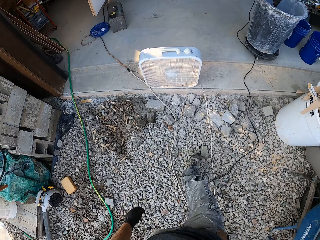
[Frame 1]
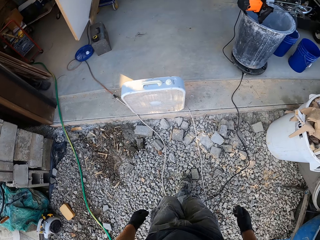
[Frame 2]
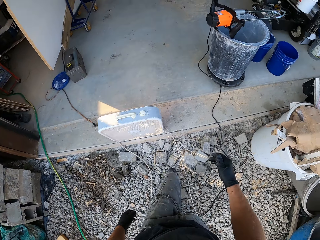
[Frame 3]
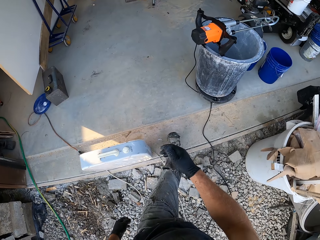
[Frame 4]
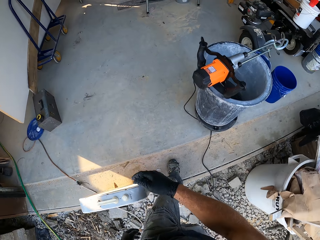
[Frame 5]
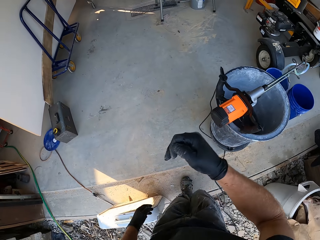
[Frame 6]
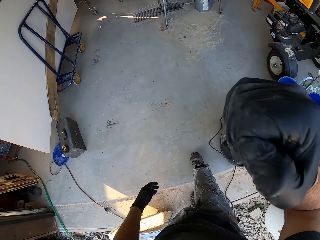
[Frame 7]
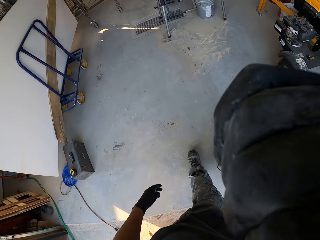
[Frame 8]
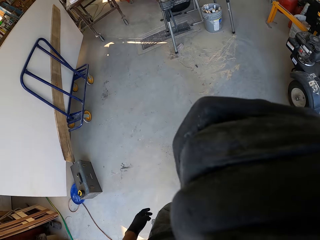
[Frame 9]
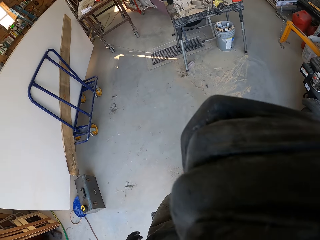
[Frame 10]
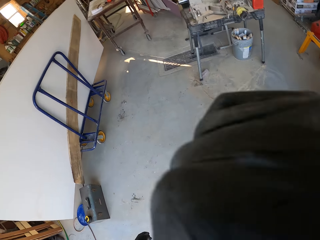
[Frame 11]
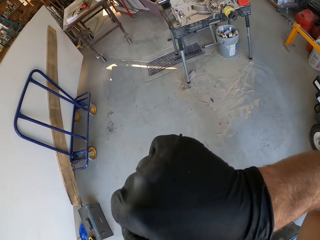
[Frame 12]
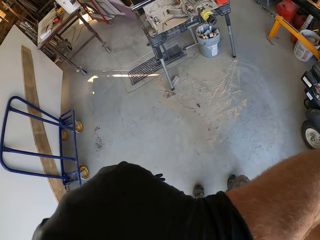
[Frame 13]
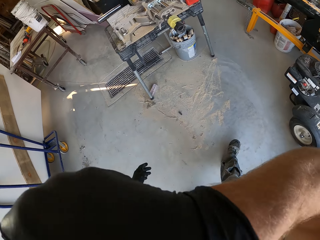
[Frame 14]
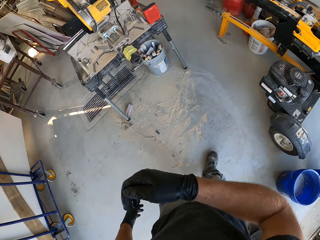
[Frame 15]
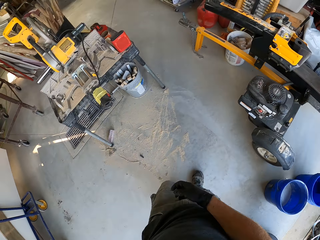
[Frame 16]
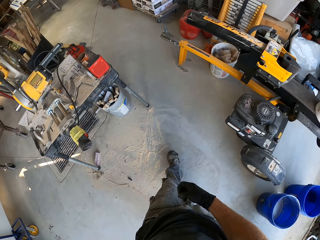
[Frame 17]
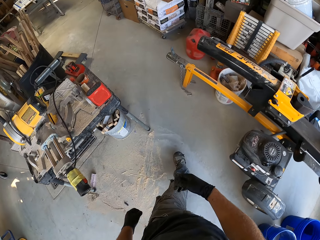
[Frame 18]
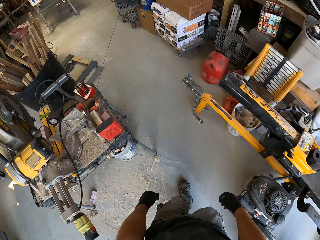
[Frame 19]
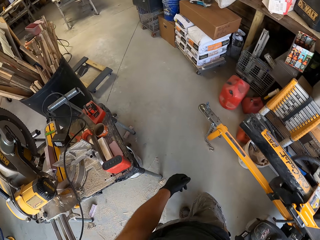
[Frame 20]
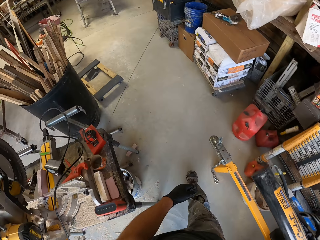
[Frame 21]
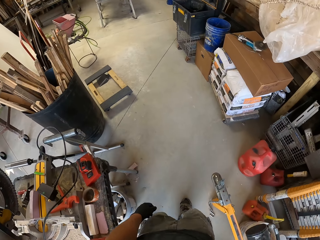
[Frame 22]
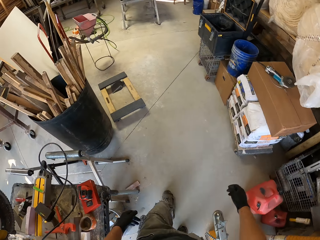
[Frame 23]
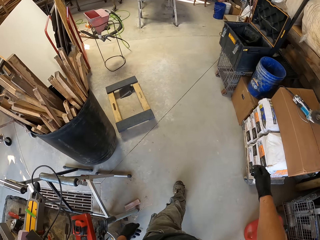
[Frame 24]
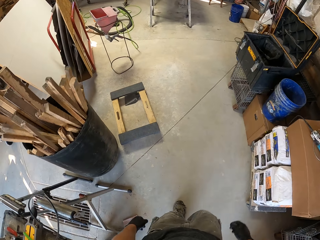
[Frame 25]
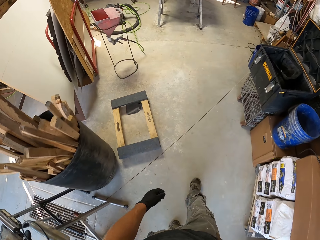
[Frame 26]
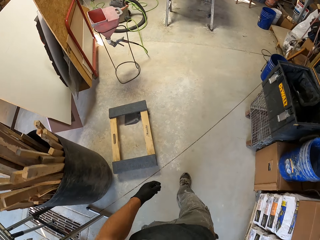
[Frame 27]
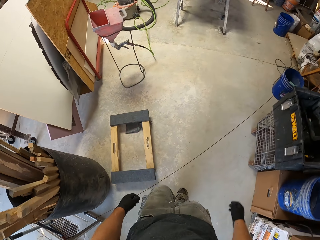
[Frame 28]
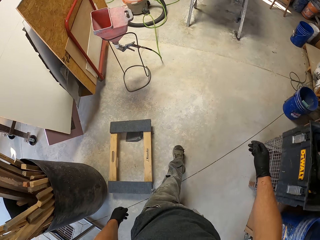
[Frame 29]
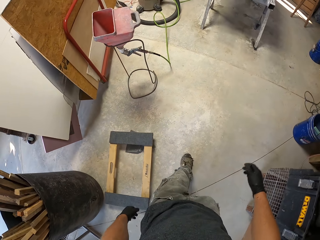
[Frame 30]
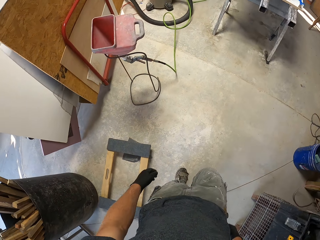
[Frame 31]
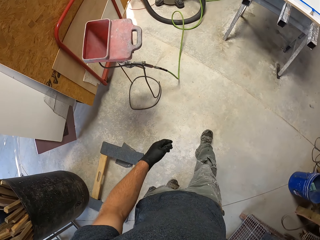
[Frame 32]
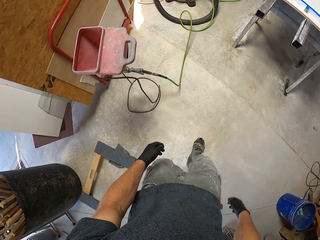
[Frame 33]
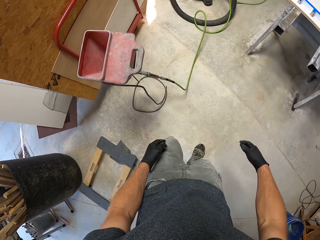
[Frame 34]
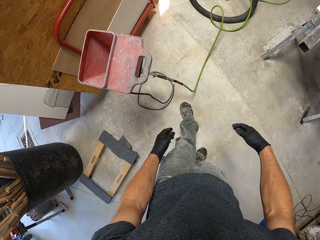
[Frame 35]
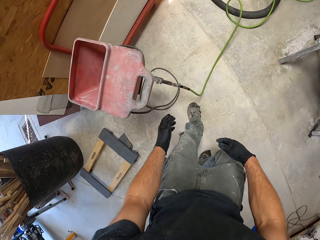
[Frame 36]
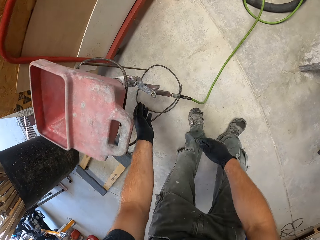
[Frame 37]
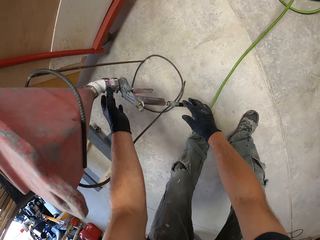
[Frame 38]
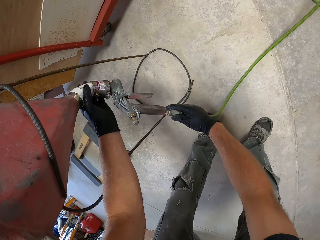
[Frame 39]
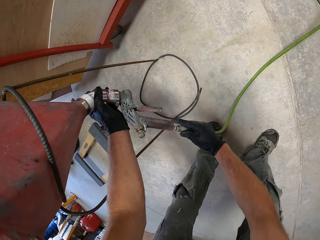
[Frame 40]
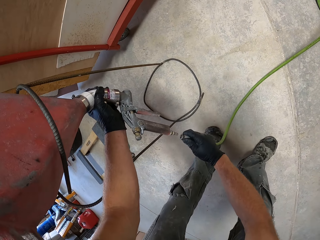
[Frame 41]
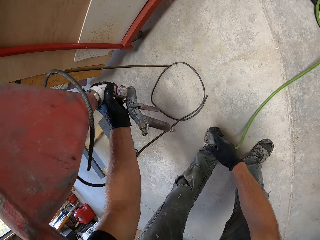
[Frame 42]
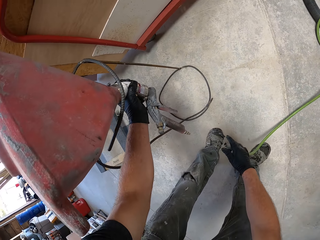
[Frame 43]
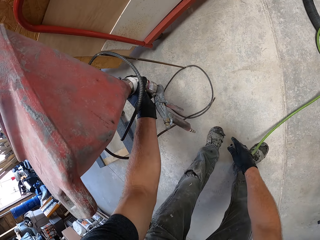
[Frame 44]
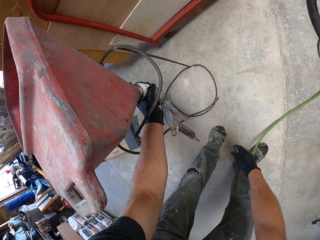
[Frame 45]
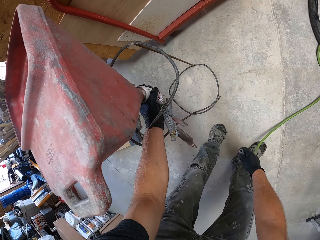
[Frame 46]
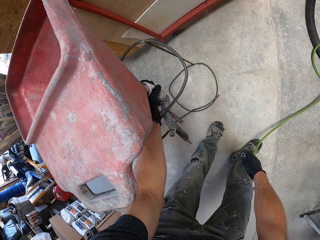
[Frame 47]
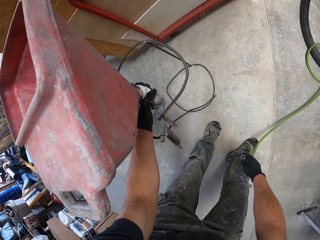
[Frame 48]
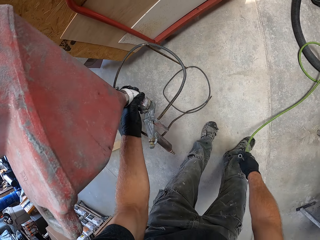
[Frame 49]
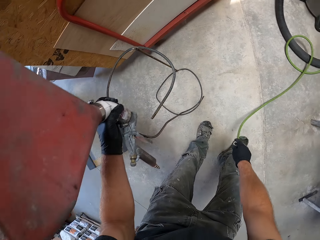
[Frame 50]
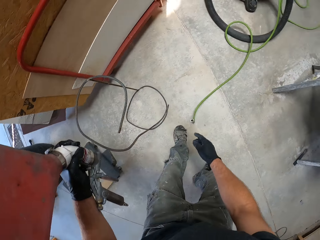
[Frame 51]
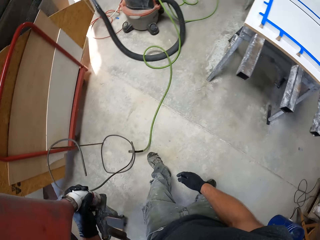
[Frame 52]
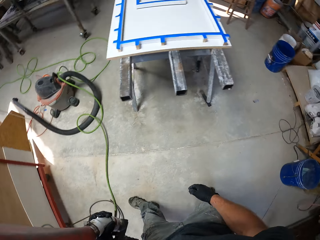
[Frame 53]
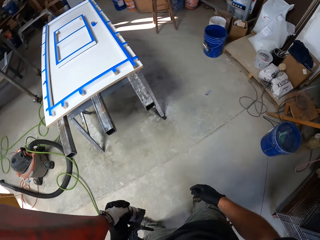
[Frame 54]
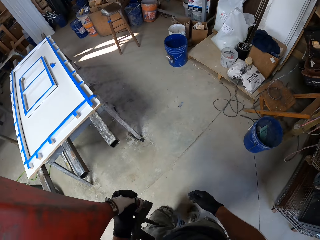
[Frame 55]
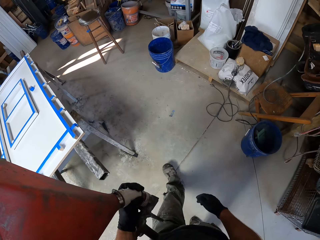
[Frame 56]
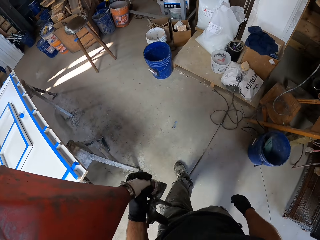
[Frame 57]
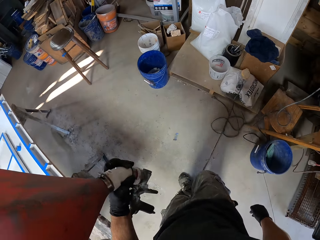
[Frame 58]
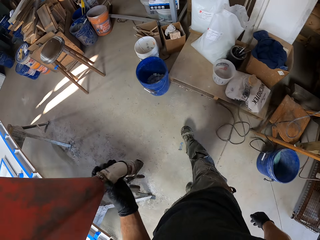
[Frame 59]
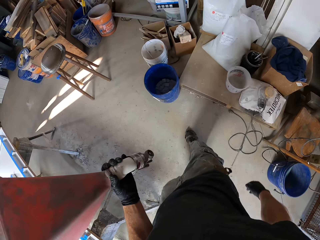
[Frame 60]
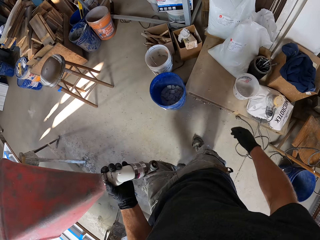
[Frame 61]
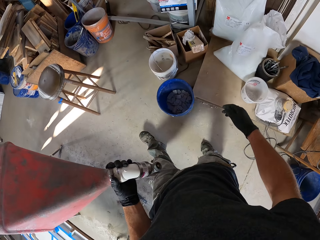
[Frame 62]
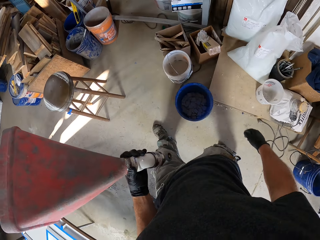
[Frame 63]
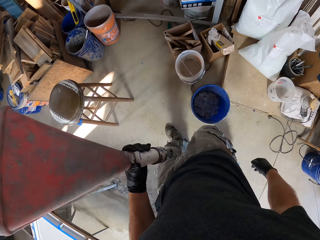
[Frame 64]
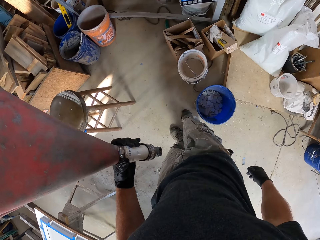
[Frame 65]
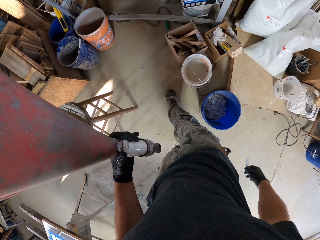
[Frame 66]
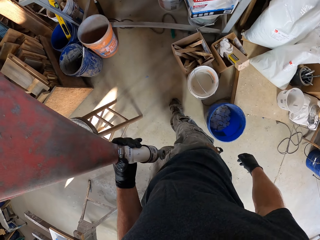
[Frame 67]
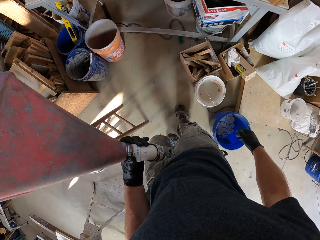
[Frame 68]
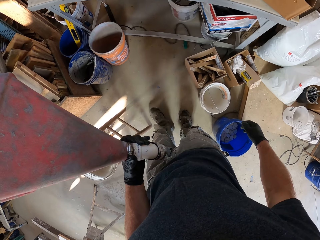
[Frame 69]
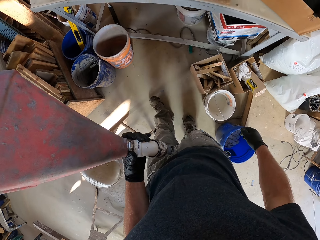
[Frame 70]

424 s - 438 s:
The camera wearer holds a bucket with cement. He wipes his nose with his right hand. He detaches the hose pipe from the hopper gun. He removes the hopper gun from the holder. He drops the pipe. He walks to the front of a work table with something.

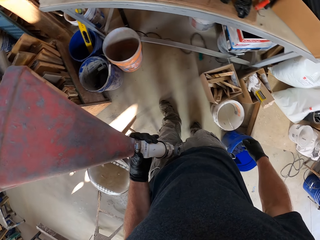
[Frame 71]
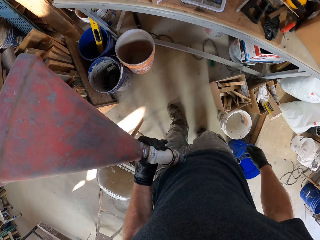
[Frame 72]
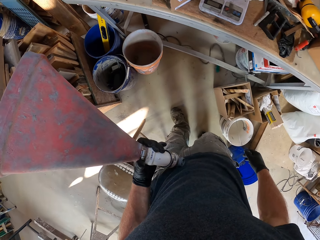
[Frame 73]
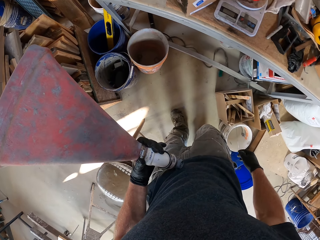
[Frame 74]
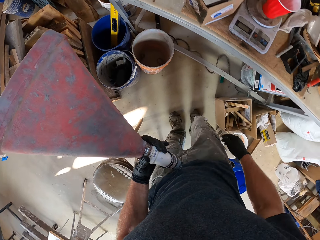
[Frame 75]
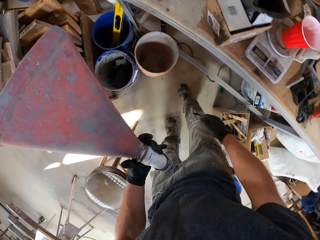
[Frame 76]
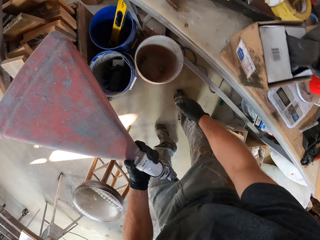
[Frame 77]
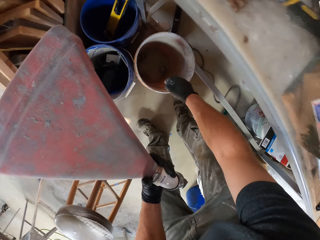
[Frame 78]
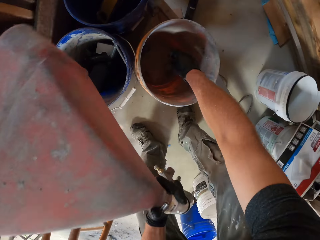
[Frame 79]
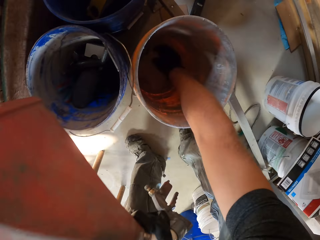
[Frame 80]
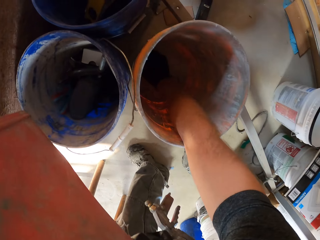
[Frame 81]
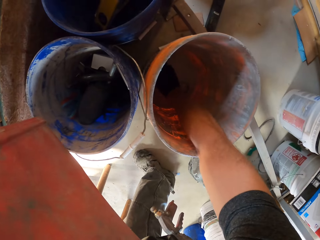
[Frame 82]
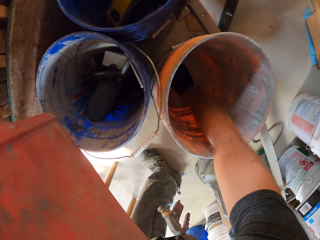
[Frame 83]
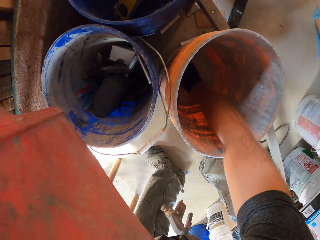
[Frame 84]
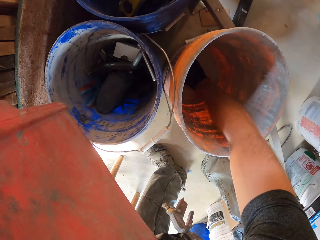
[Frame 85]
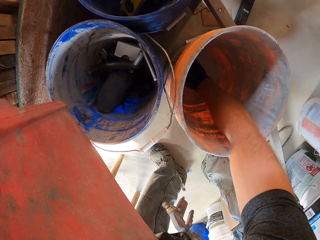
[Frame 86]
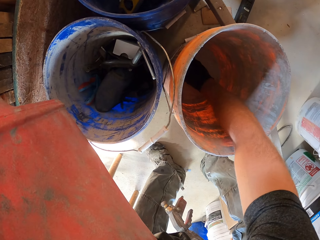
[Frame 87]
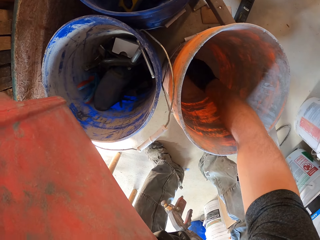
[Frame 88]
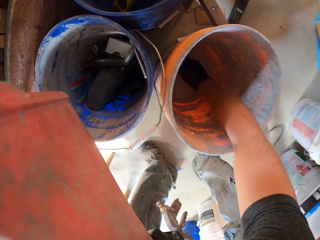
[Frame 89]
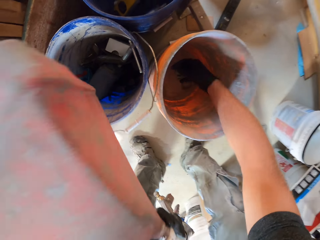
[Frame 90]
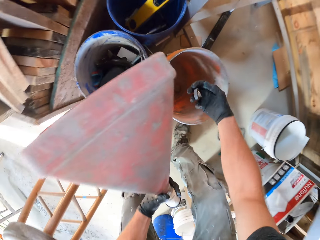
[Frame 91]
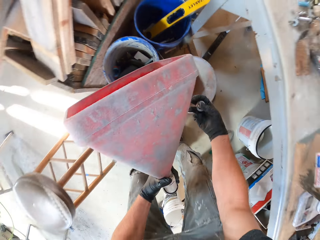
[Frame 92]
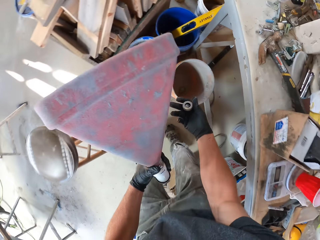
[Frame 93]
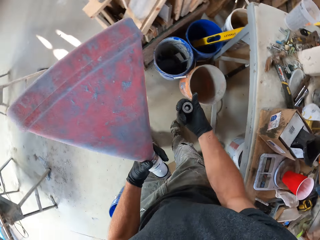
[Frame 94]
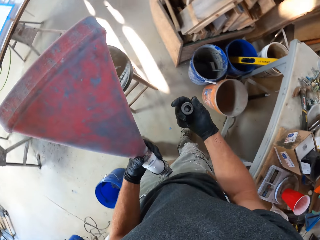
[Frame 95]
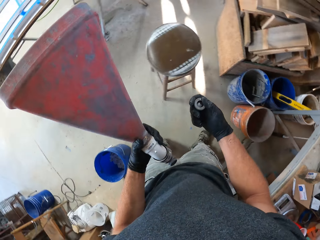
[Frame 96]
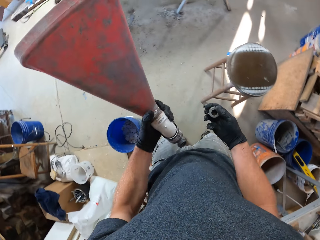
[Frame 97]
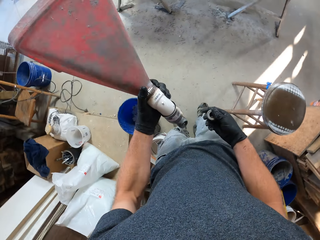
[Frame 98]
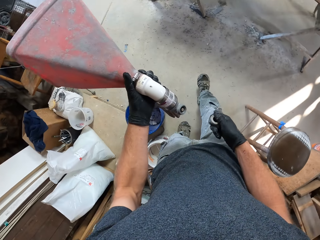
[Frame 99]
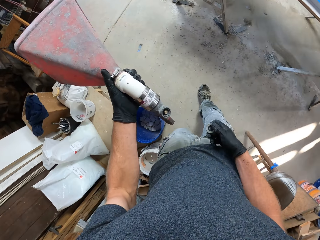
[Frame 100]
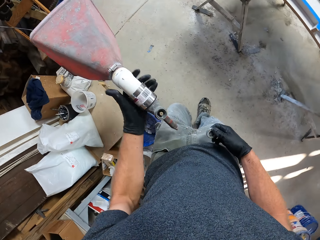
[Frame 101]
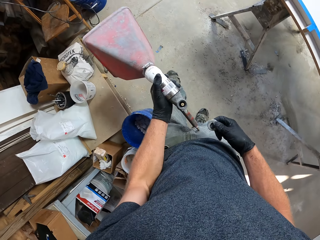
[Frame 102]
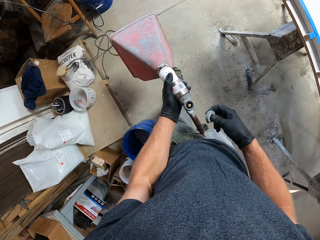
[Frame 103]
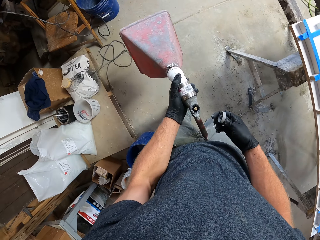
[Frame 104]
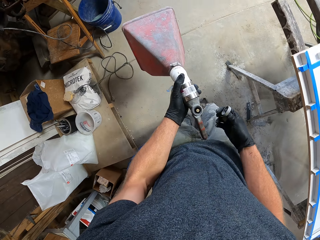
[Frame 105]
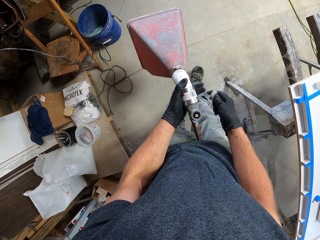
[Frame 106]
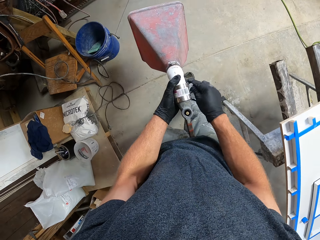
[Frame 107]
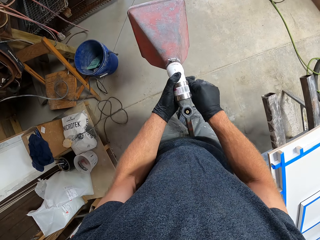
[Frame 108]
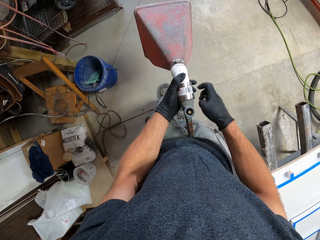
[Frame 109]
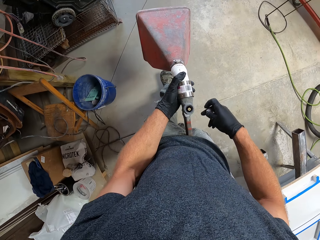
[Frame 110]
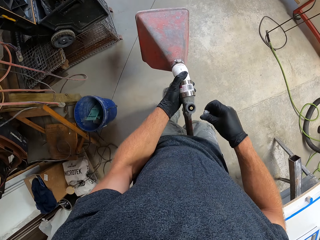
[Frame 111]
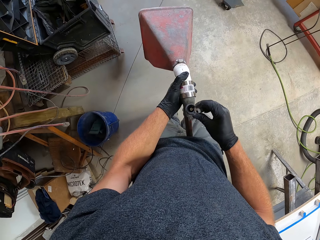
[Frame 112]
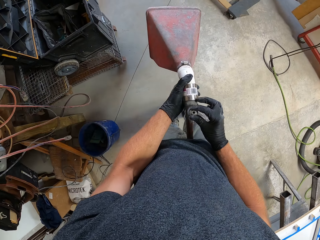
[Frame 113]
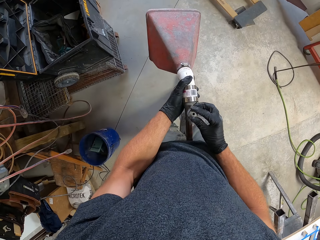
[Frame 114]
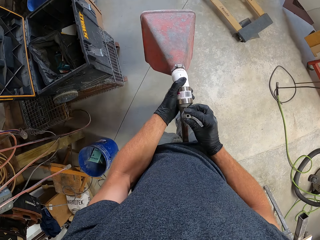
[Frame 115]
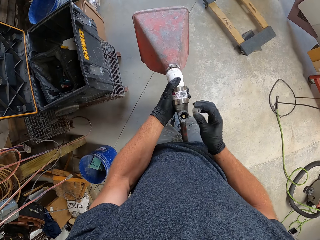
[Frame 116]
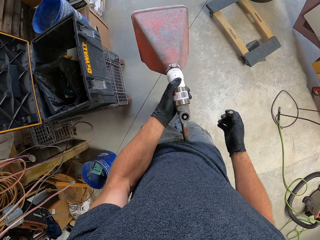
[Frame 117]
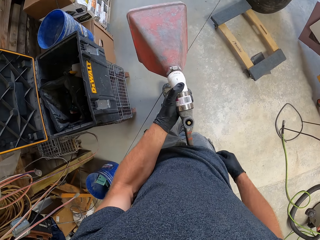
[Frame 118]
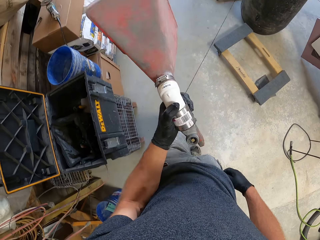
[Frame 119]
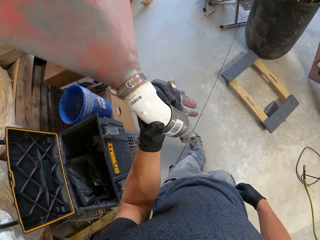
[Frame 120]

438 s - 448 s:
The camera wearer picks up a bolt or nut from a white bucket. They walk to the side of the trolley. They place the bolt into the hopper gun. They match the bolt on an object.
